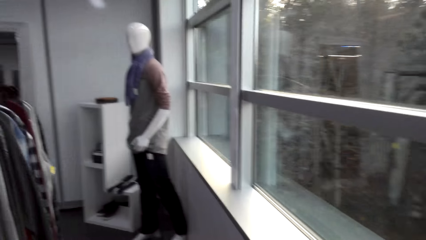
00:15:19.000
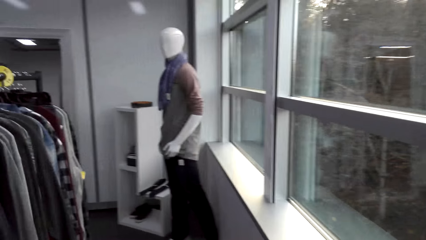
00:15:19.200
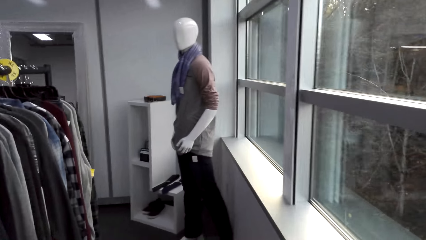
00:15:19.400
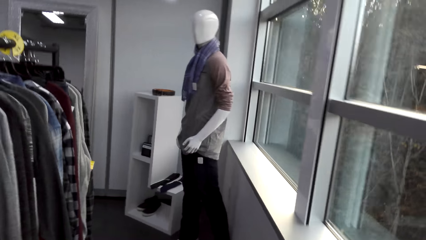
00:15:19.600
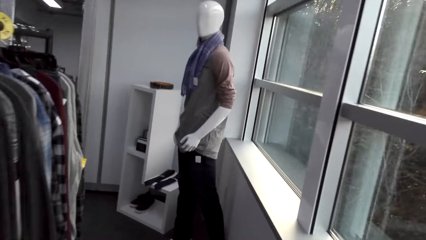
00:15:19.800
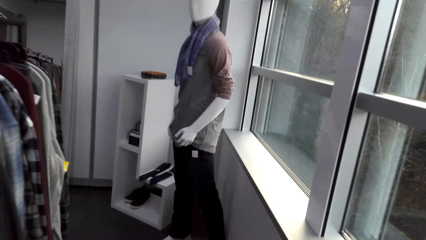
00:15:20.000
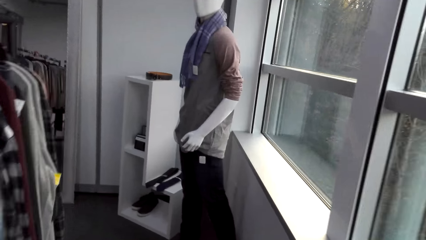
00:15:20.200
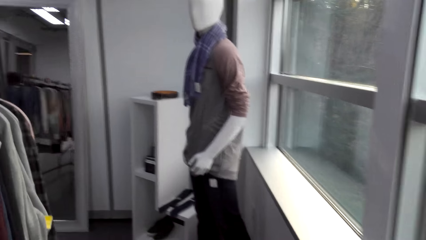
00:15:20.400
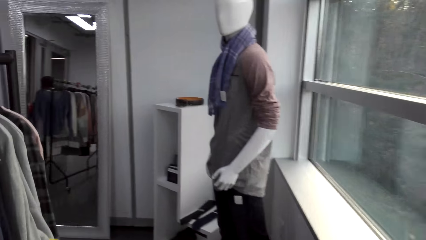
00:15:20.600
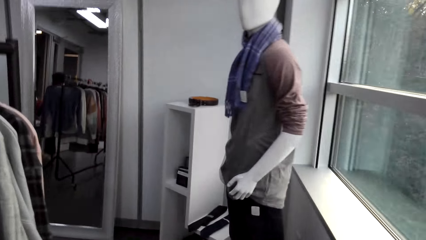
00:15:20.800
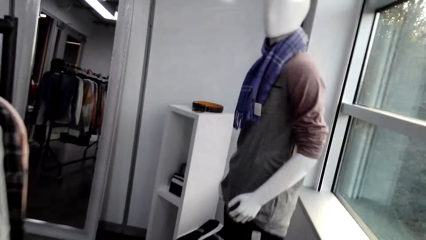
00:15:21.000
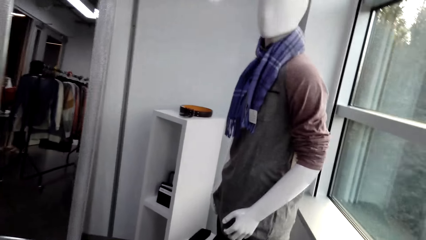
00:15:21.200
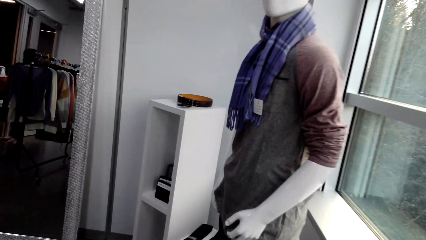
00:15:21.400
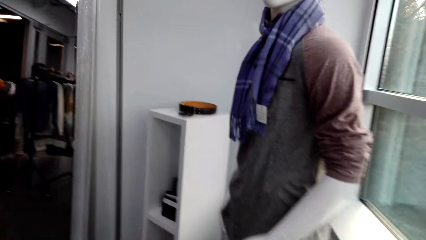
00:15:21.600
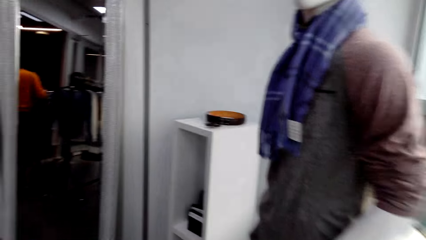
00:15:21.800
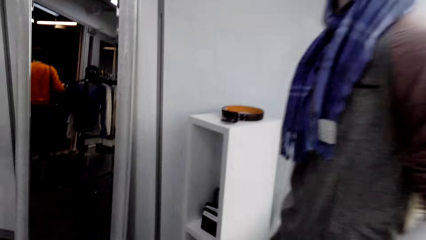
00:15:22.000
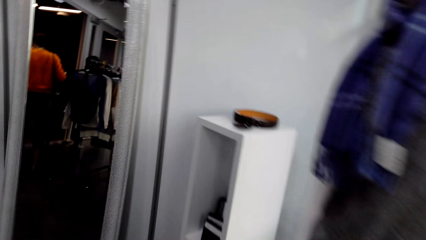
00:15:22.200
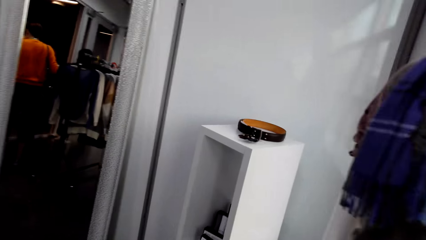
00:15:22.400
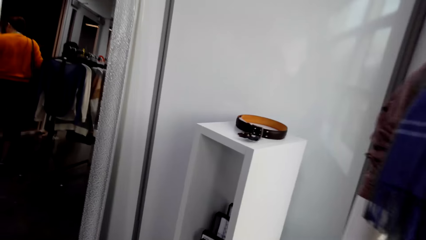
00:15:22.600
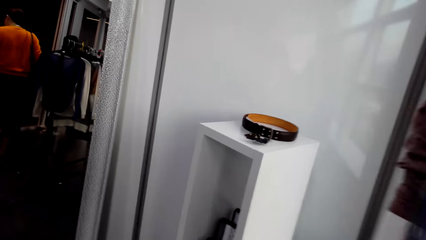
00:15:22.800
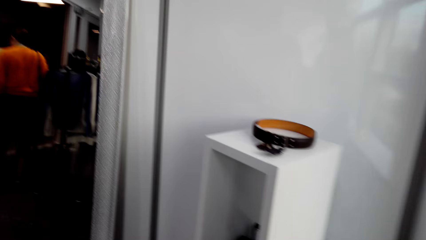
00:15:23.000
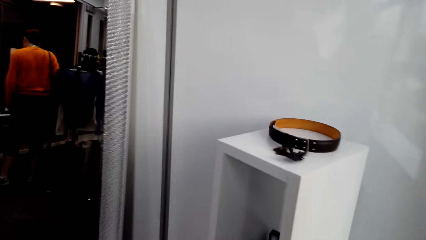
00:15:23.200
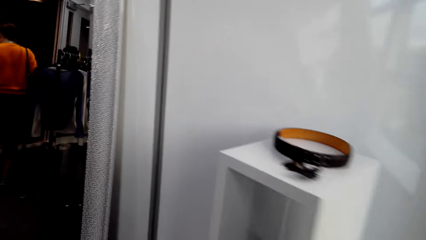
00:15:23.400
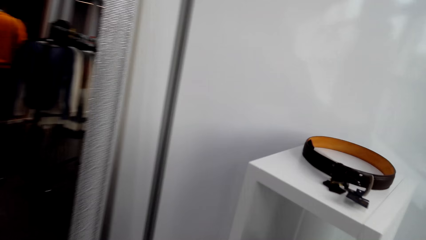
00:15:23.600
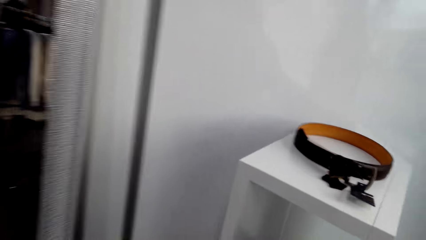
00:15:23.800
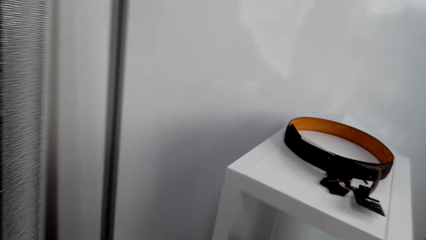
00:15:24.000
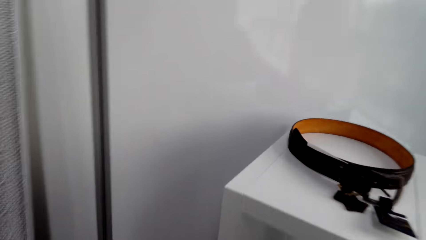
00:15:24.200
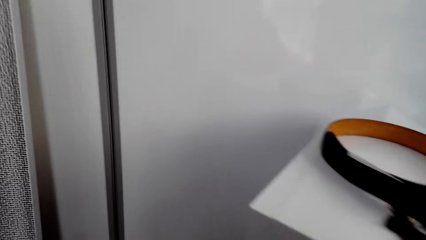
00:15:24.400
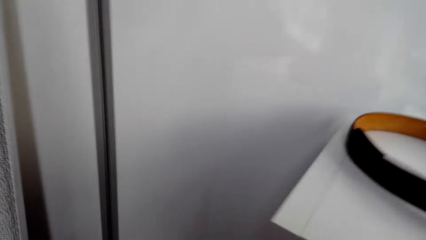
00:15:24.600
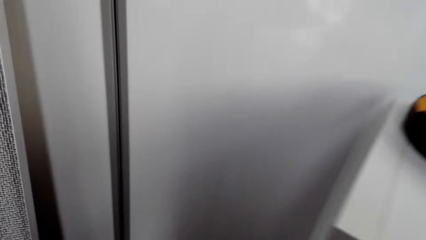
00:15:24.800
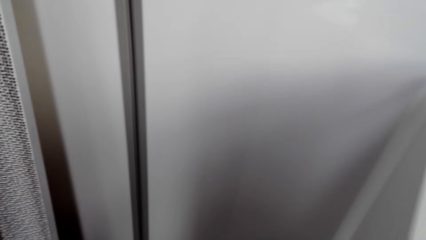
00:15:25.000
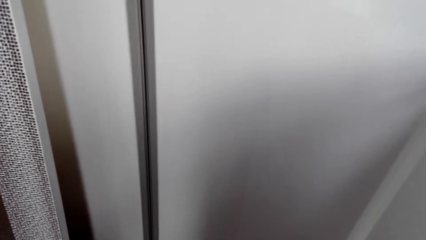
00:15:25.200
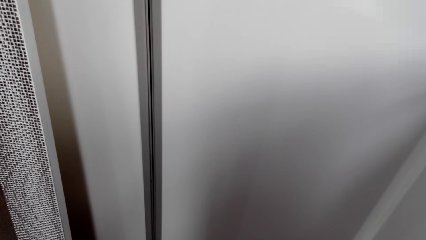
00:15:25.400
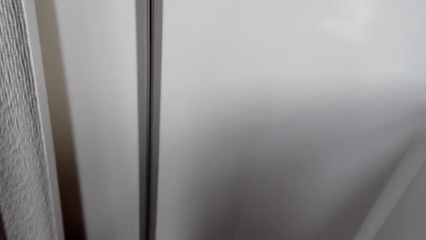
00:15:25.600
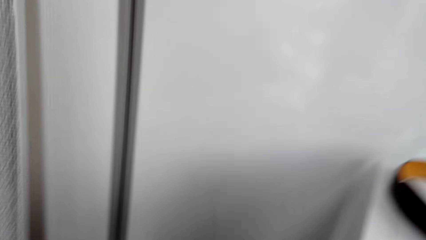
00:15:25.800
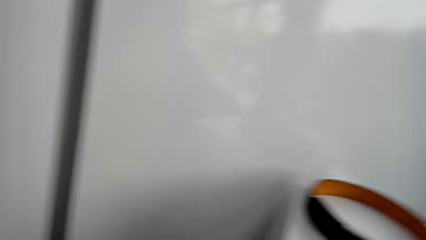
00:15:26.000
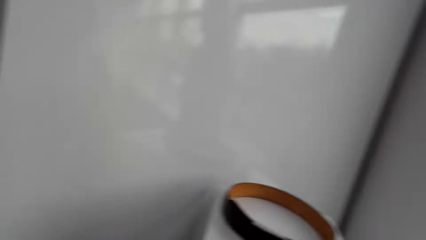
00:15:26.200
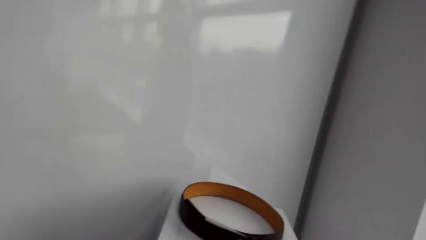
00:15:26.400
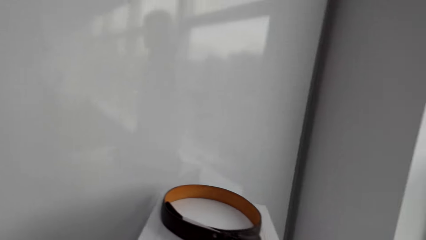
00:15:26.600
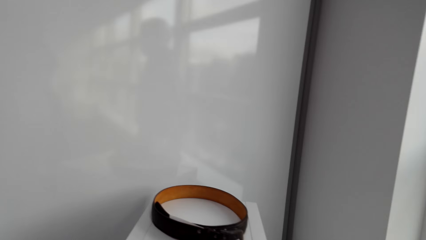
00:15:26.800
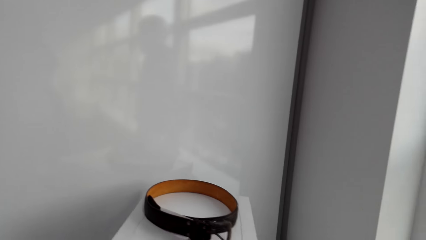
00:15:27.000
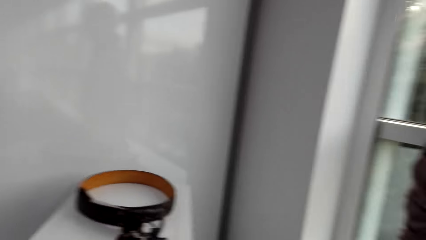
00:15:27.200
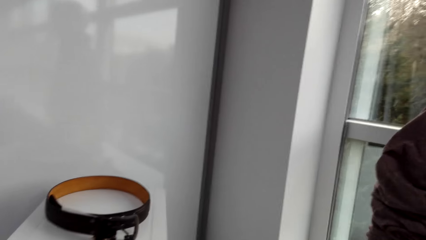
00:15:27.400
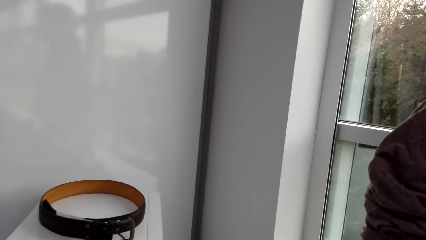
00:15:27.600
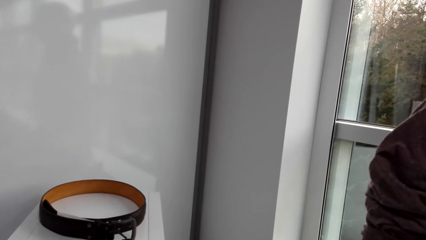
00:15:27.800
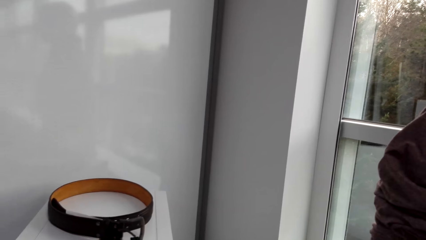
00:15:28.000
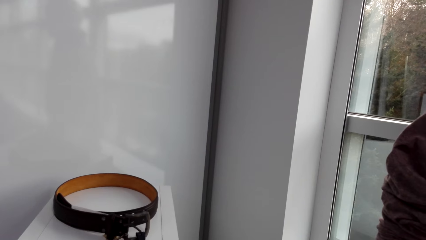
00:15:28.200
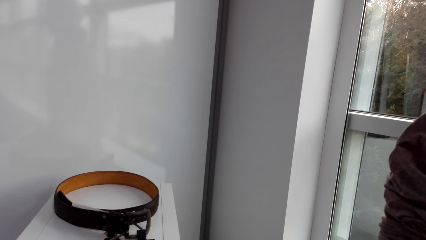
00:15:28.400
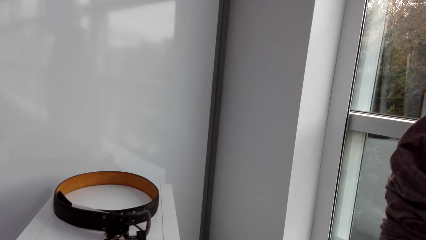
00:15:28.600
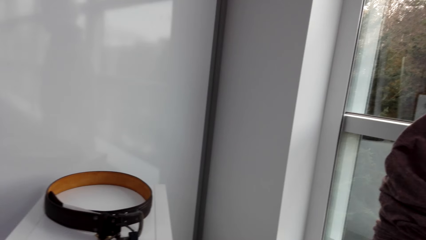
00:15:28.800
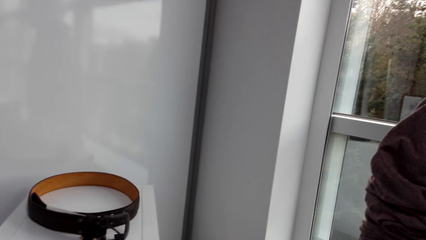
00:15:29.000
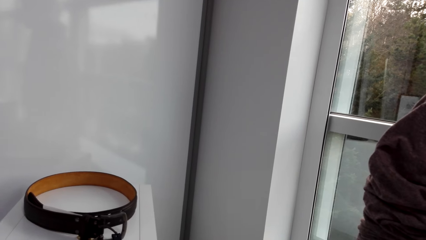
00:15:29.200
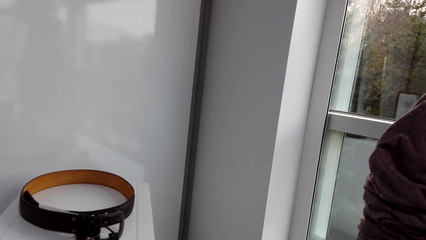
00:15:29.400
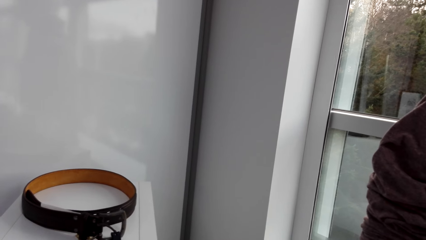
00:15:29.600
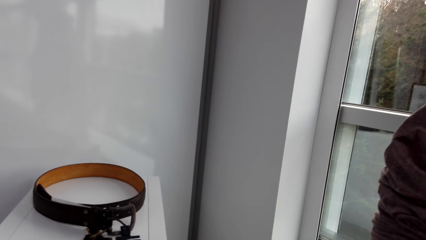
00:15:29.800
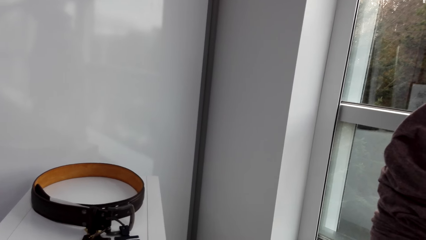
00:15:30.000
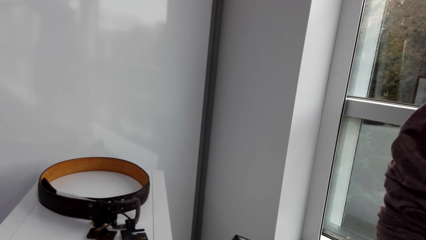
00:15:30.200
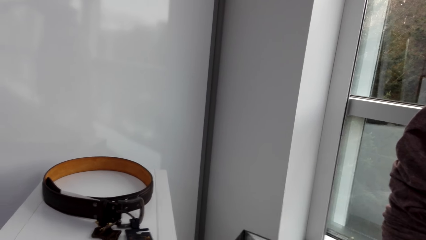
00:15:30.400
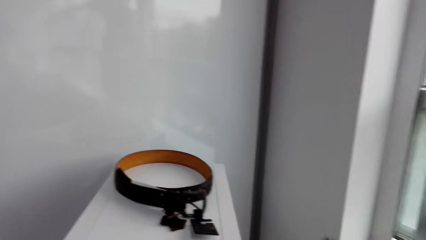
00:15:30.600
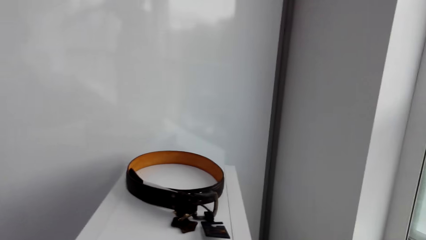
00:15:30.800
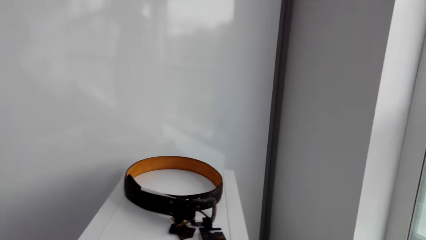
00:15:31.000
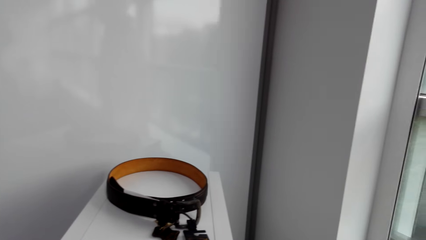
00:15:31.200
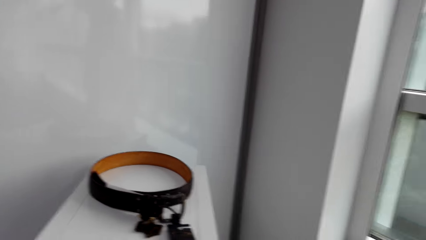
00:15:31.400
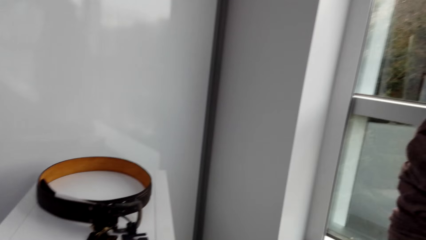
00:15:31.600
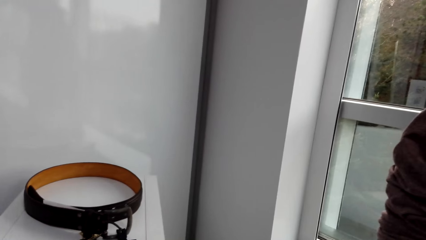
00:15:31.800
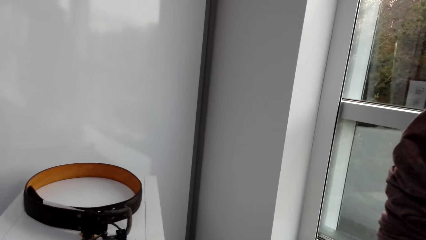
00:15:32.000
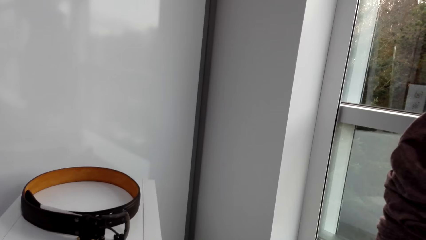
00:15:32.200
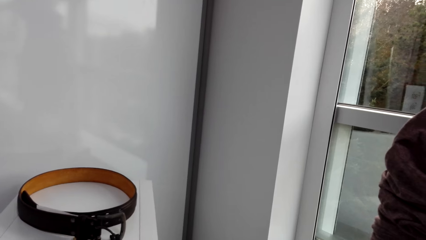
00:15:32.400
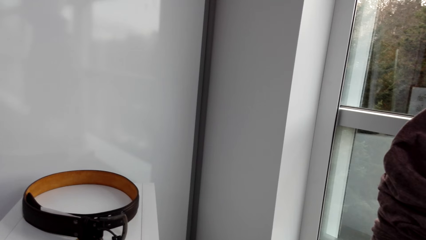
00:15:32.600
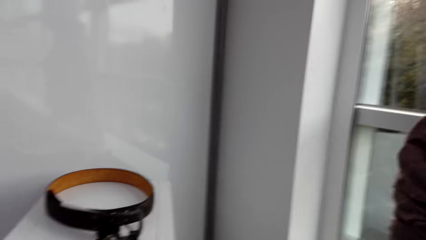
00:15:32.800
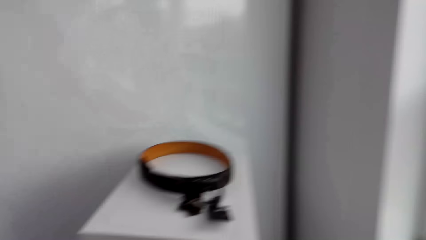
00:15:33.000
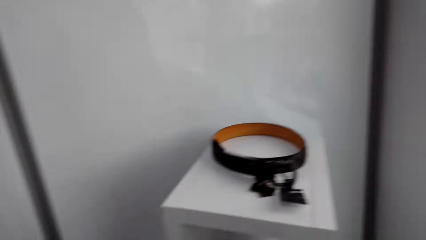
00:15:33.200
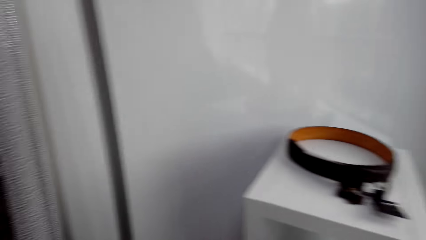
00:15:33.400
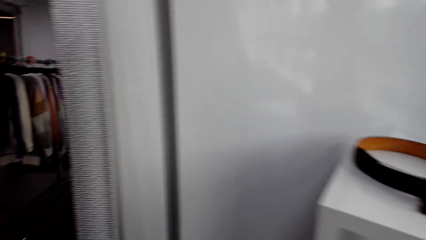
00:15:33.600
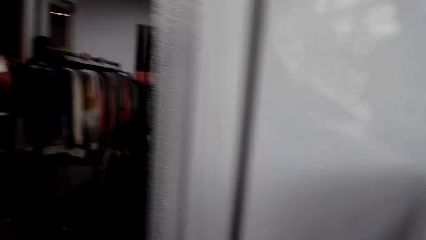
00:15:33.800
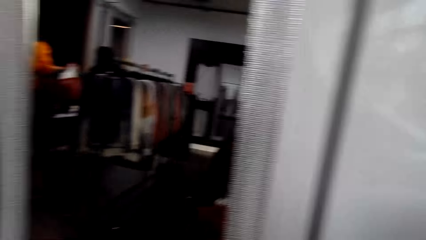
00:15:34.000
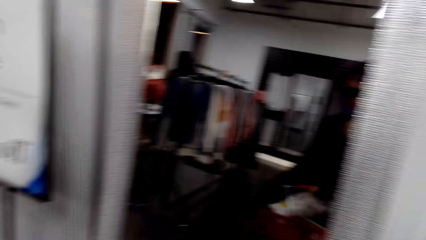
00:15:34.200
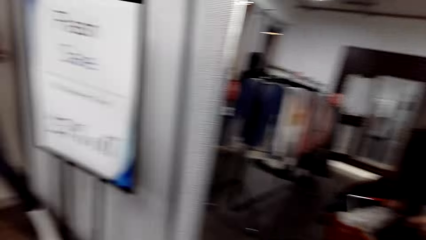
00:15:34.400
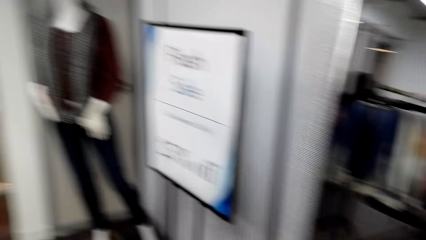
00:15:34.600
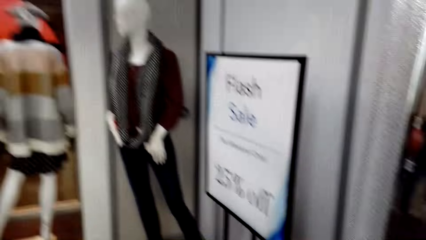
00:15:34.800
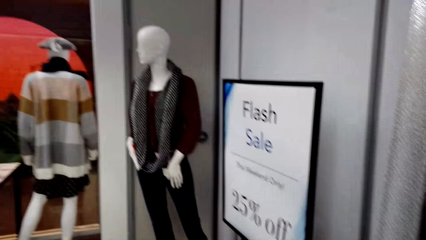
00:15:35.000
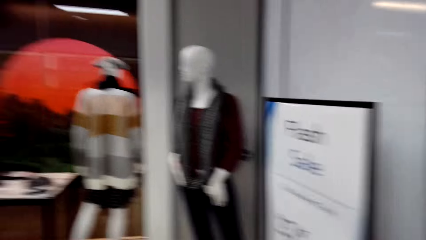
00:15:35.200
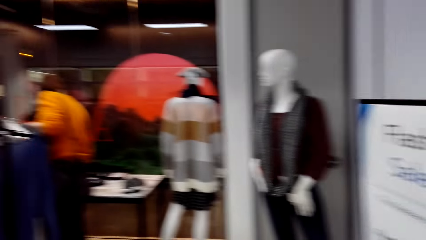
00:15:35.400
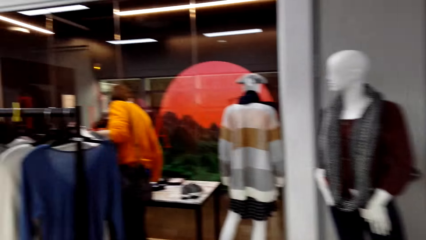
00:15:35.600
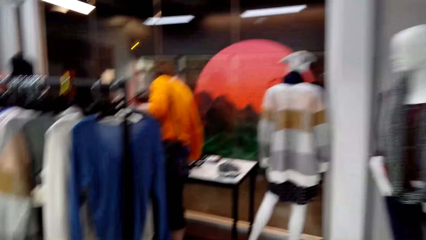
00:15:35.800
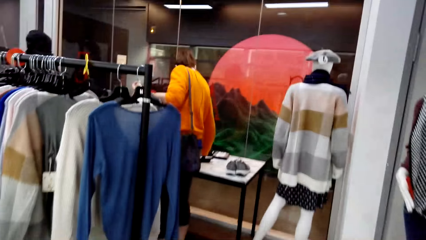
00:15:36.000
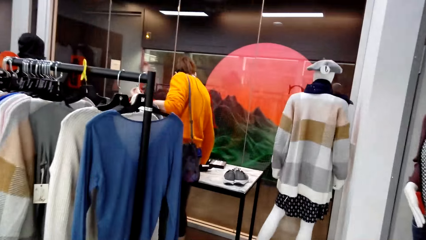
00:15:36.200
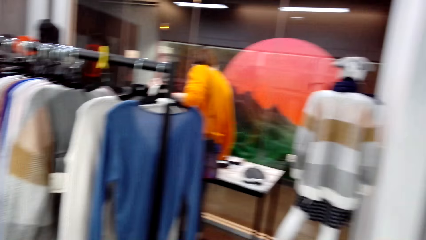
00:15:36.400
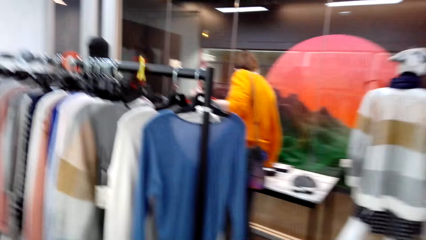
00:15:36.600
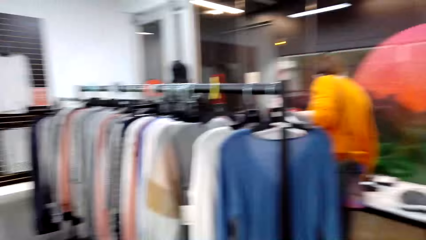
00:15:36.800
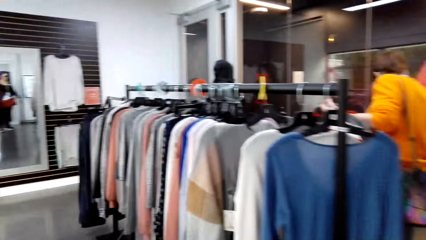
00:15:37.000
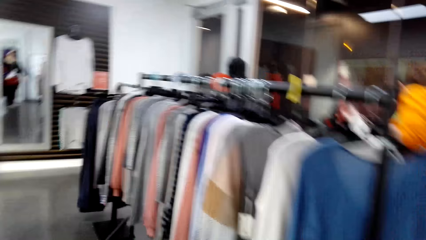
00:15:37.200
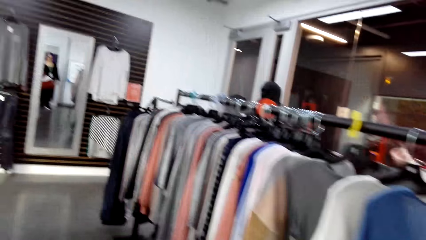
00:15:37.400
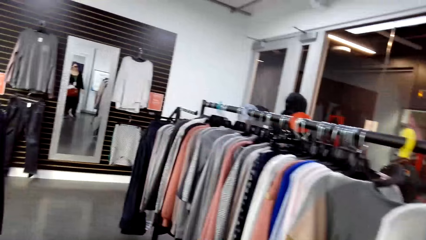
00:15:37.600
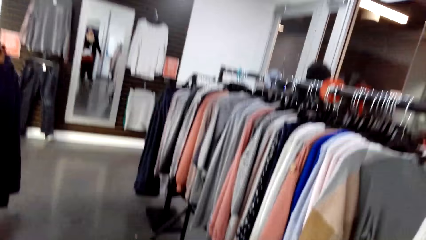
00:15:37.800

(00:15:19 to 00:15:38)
The camera wearer bends down. They look around in the clothes shop. They stand. They walk around in the clothes shop. They converse with a woman.
